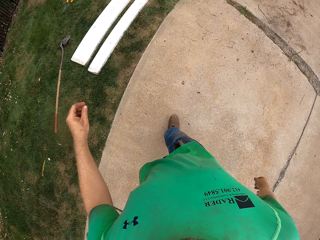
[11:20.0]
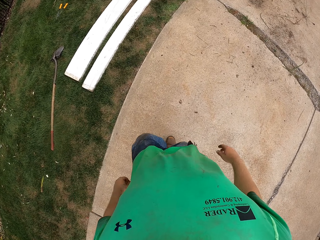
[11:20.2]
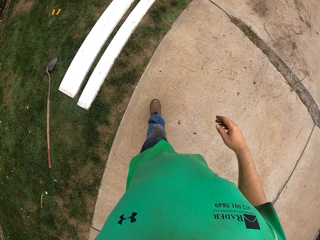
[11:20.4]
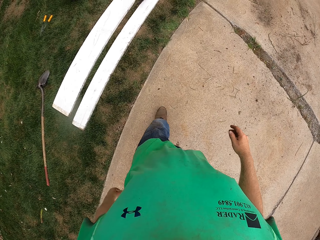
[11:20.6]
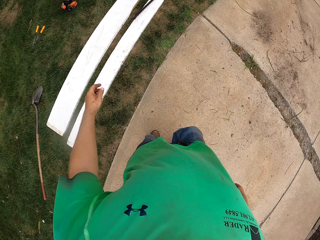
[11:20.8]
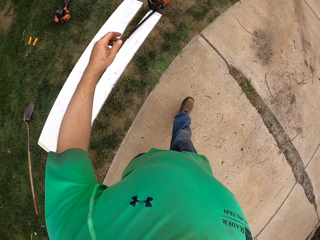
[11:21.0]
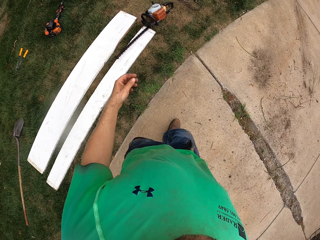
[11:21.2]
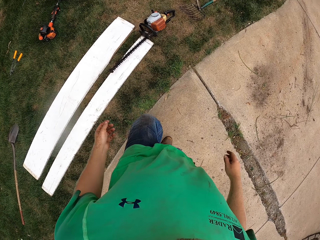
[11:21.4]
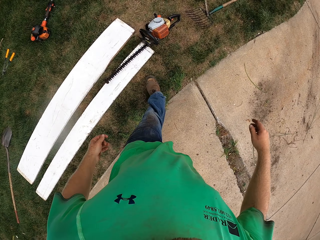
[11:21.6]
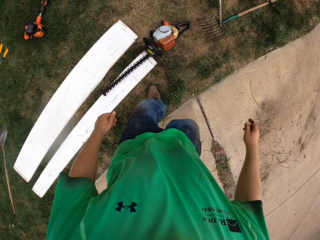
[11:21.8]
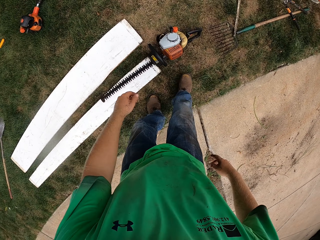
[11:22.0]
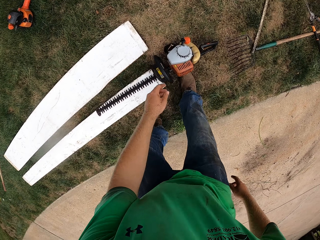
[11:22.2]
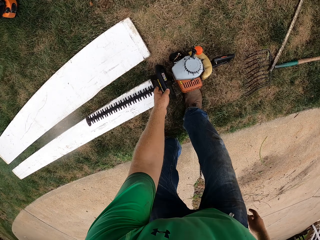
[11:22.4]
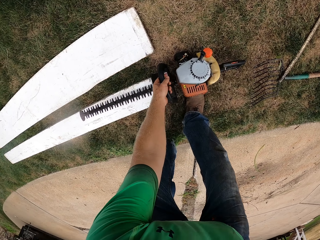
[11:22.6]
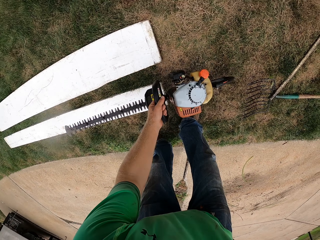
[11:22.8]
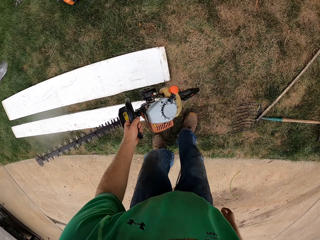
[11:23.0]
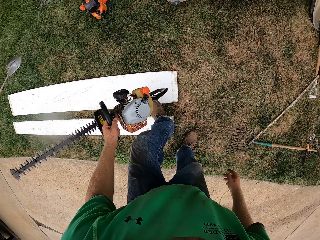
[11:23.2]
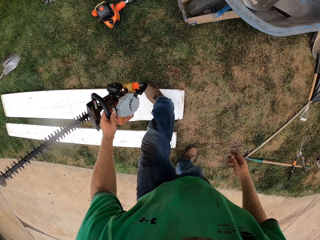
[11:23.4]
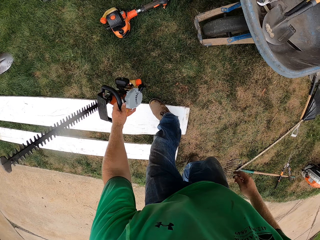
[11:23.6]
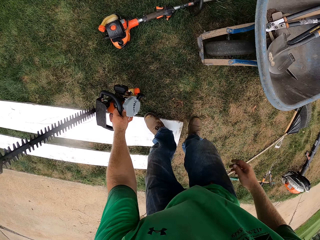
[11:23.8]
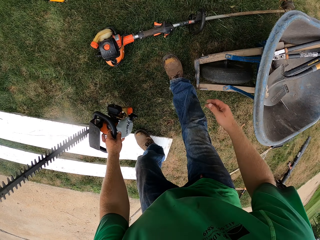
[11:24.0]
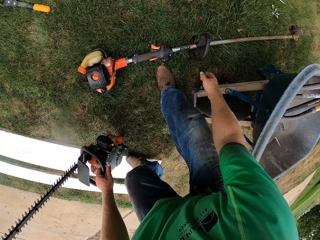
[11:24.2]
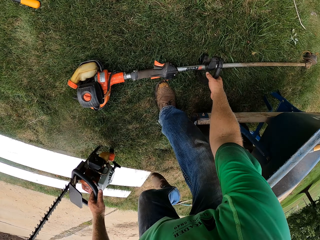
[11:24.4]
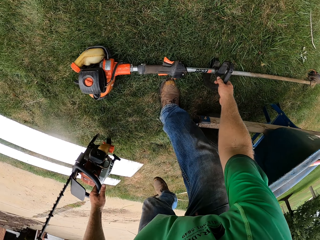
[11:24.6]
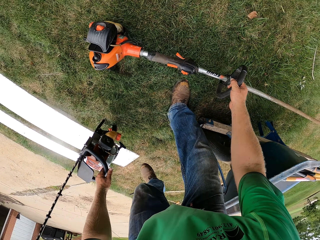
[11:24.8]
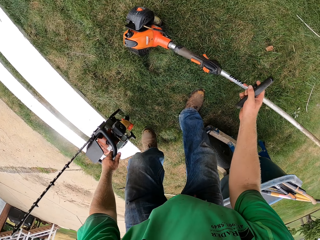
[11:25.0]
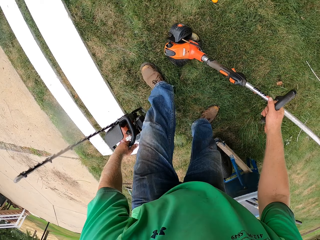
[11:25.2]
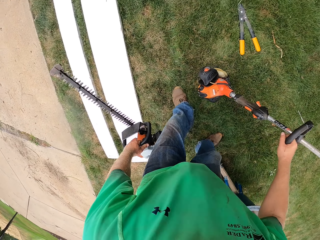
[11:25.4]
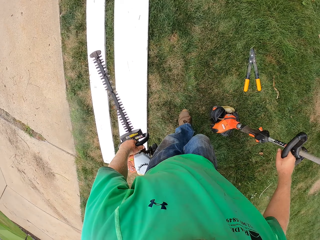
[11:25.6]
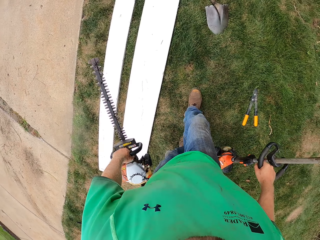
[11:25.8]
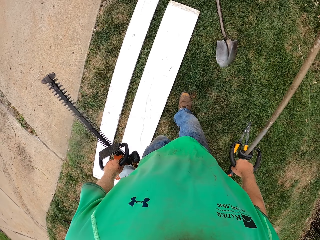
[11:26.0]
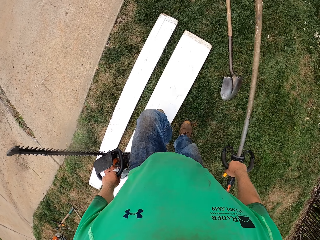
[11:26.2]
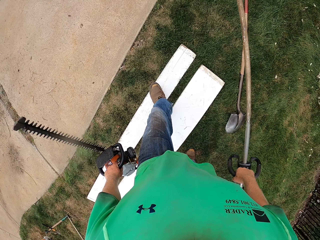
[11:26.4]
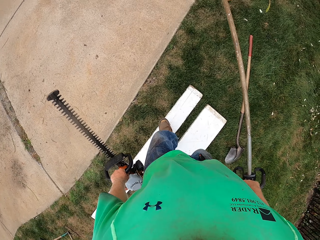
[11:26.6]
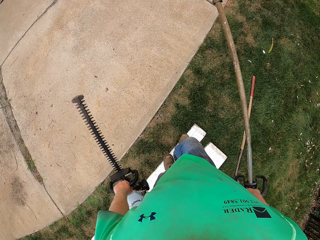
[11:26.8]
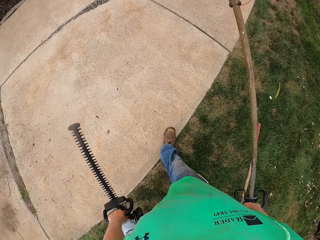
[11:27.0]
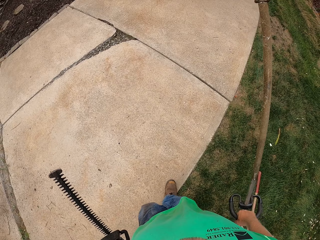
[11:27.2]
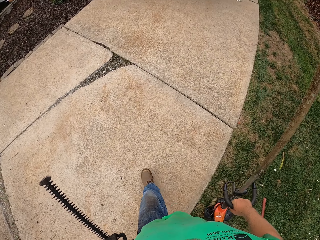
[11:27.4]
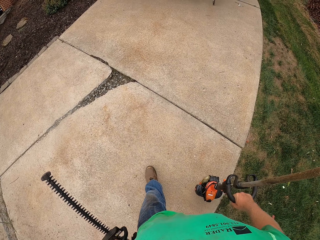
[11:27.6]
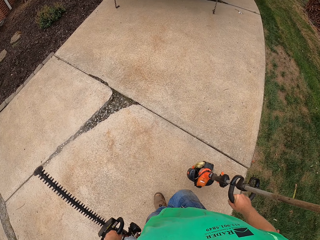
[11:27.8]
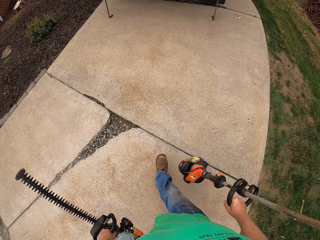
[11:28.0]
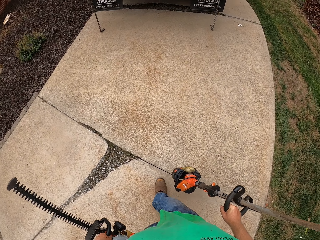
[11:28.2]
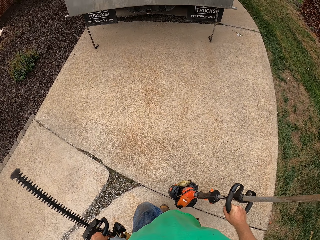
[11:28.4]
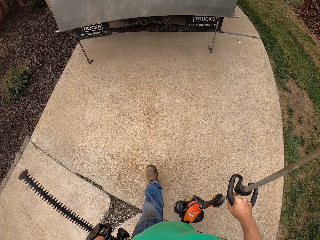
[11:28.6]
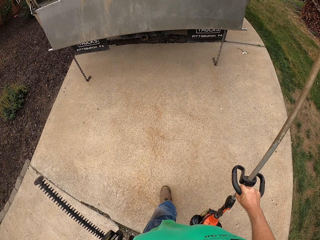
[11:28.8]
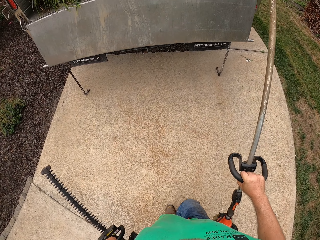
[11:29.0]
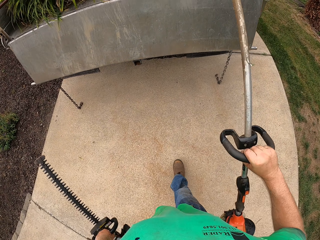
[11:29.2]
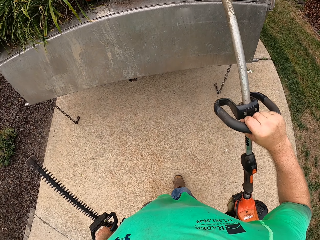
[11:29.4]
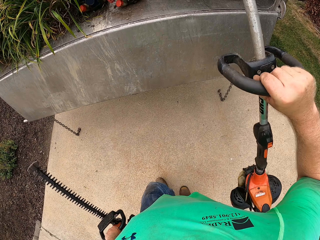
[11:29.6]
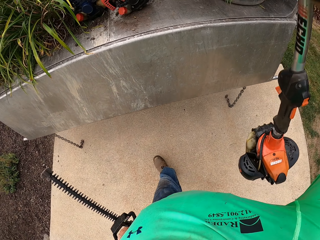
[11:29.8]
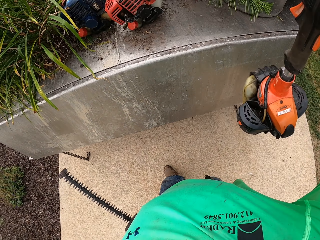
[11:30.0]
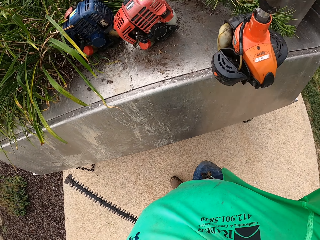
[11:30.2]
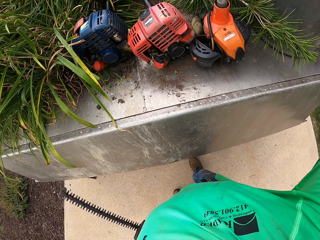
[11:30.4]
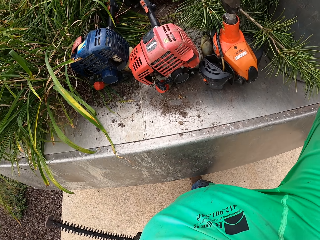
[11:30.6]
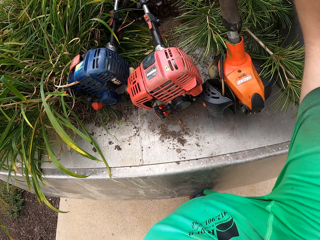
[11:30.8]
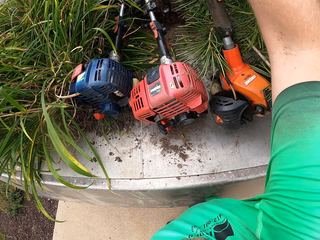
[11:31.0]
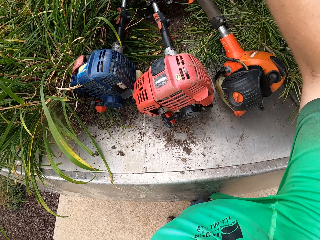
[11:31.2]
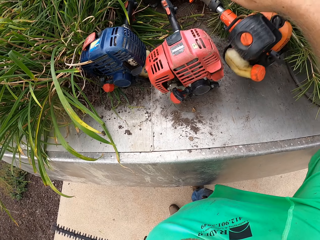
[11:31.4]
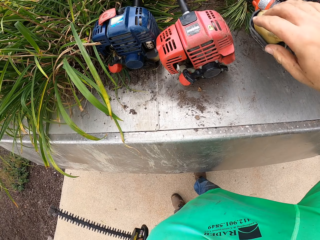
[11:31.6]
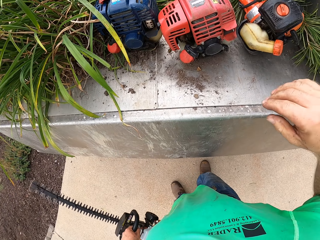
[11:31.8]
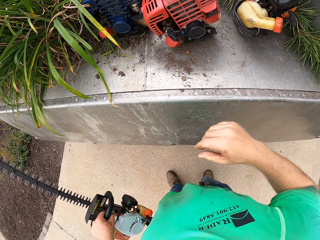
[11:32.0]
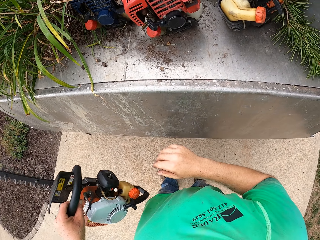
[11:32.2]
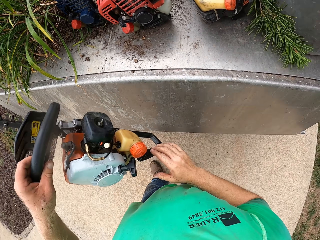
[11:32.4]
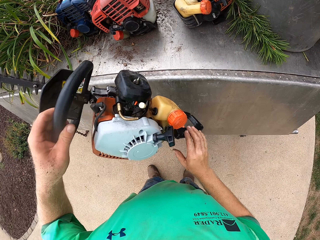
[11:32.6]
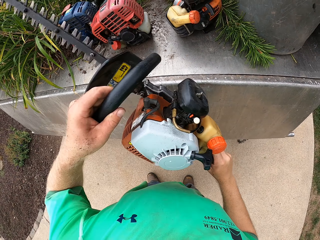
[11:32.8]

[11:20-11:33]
The camera wearer picks up a chainsaw from the lawn with his left hand. He picks a grass trimmer with his right hand. He puts the grass trimmer in the truck with his right hand. He puts the chainsaw in the truck with his hands.

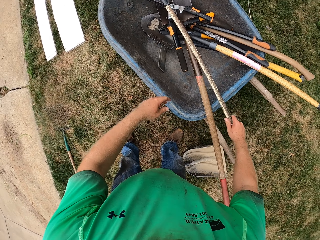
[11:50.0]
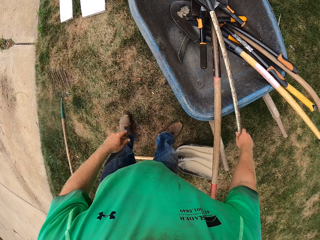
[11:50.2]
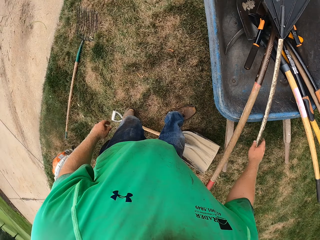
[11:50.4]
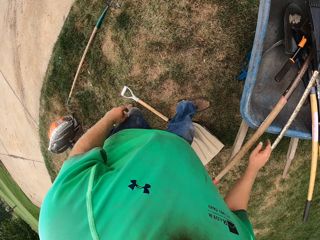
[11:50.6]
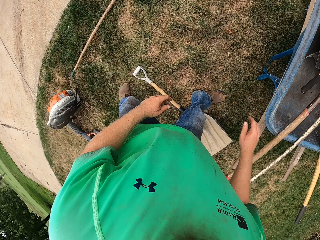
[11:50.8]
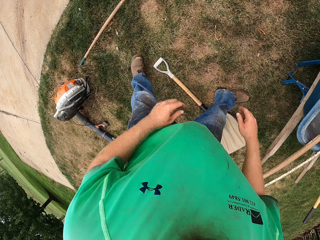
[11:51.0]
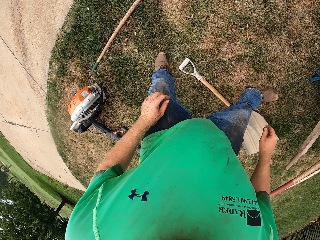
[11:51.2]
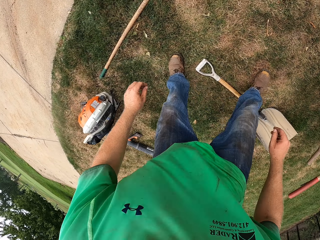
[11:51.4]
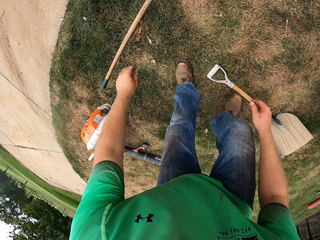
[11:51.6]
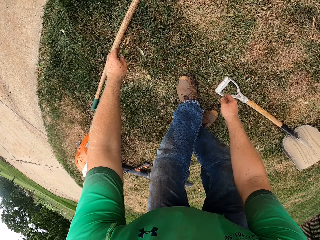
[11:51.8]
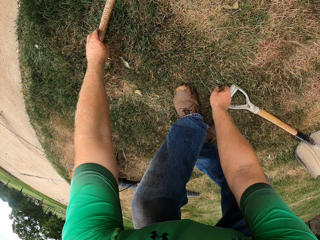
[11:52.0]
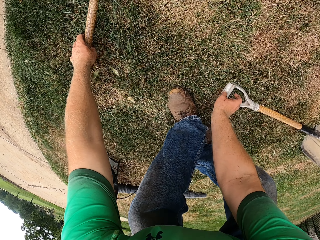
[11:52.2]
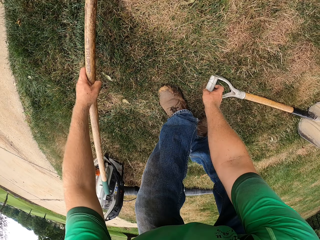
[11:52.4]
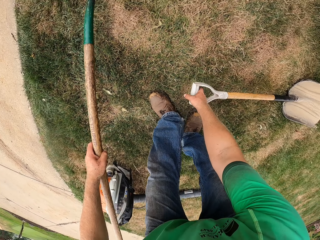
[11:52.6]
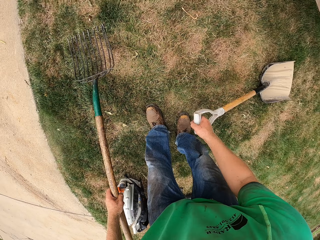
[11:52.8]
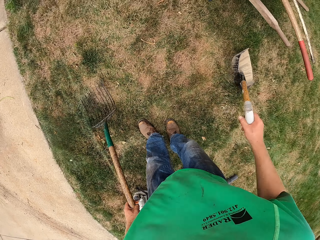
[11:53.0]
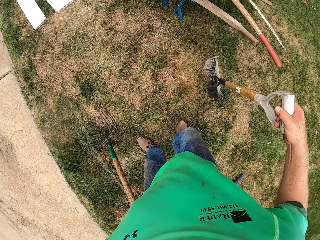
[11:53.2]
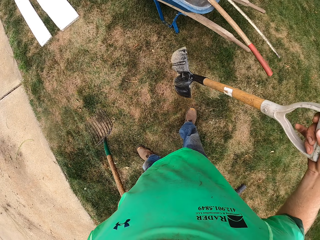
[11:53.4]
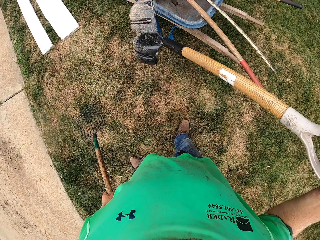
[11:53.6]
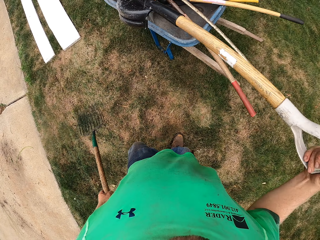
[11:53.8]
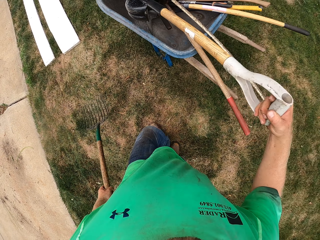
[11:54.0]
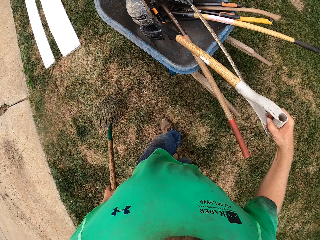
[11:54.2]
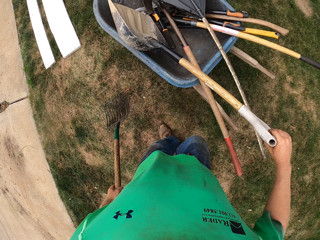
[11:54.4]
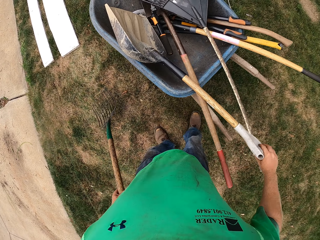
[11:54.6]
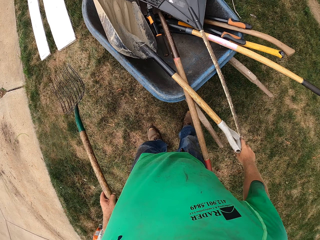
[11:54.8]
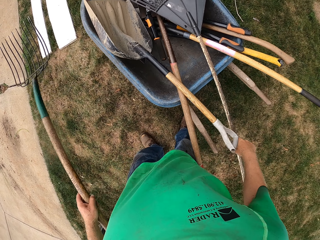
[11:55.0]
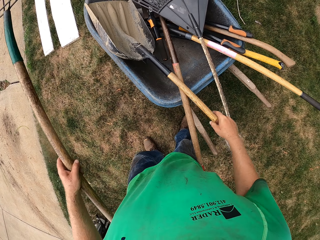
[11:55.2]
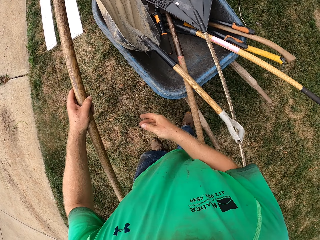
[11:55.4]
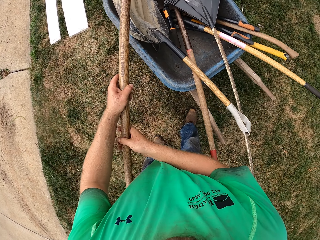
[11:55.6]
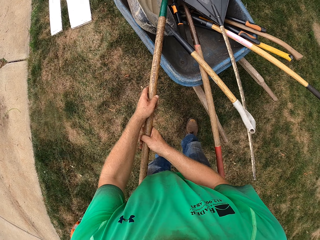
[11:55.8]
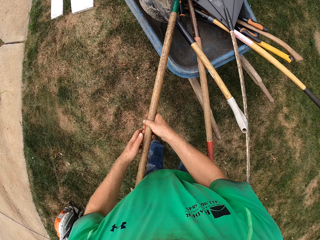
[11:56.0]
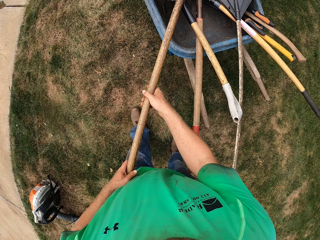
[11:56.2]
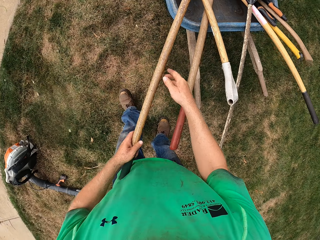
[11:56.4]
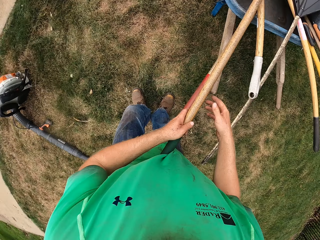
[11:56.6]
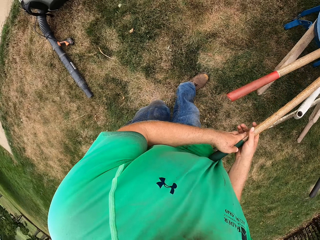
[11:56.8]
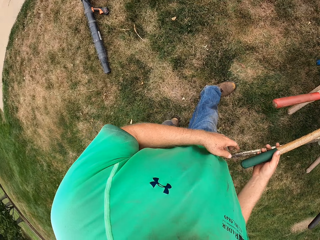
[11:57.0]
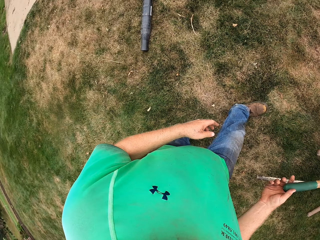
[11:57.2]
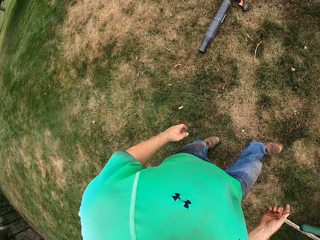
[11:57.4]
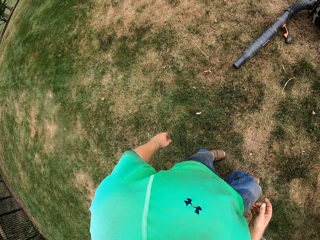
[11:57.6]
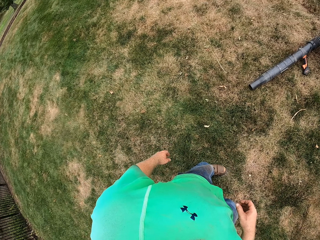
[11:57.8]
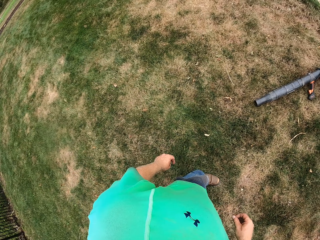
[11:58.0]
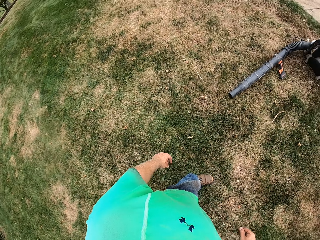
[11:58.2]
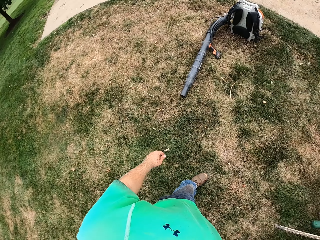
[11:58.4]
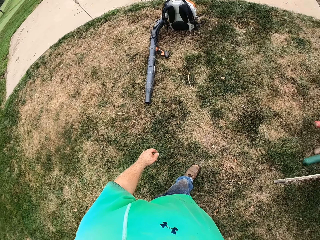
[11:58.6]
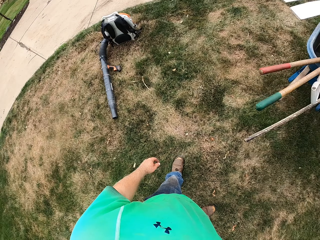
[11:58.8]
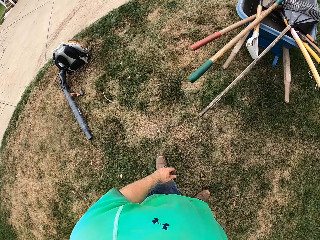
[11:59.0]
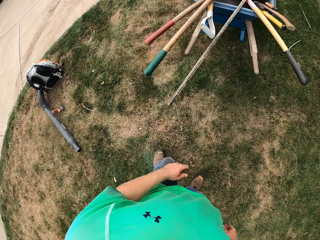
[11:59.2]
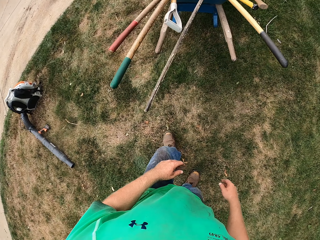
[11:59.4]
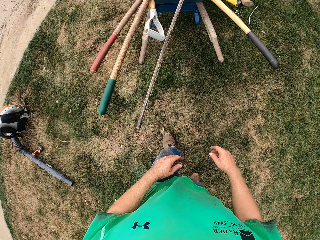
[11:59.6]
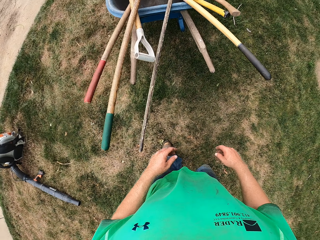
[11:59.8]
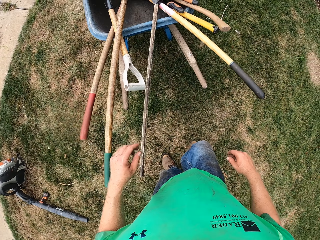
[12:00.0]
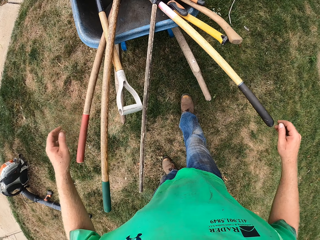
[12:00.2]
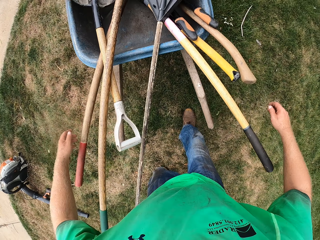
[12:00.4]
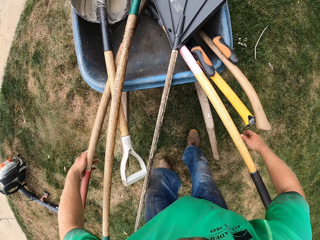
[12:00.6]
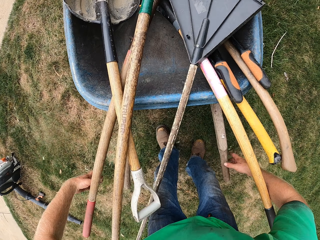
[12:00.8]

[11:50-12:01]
The camera wearer picks up a shovel from the lawn with his right hand. He picks up a rake from the lawn with his left hand. He puts the rake or shovel into the wheelbarrow with his left hand. He puts the rake into the wheelbarrow with his hands.
